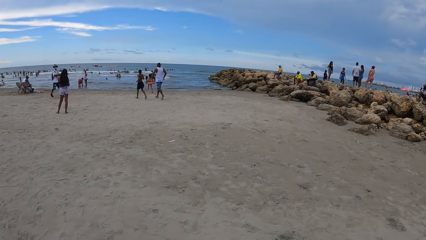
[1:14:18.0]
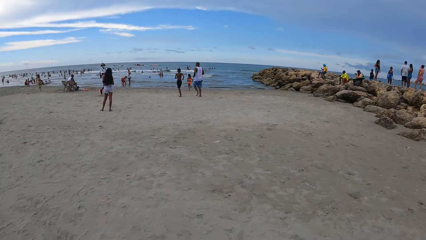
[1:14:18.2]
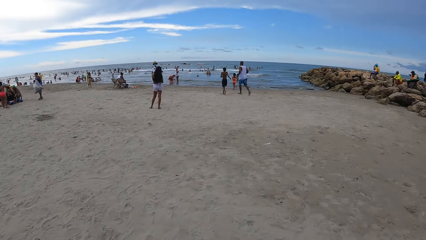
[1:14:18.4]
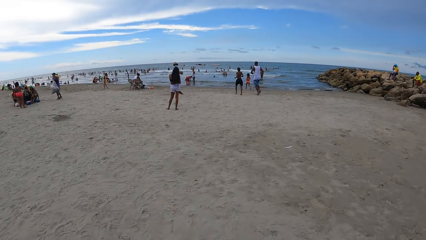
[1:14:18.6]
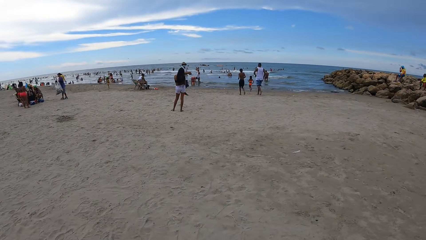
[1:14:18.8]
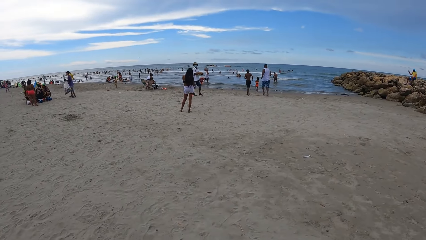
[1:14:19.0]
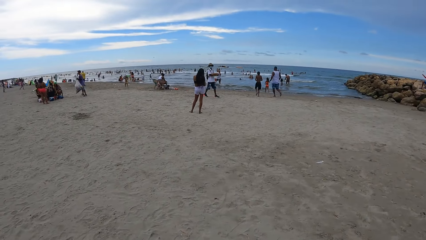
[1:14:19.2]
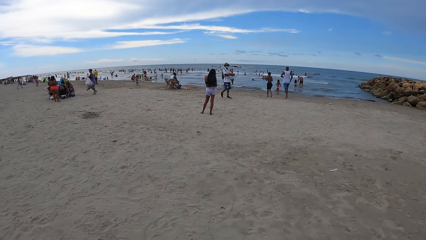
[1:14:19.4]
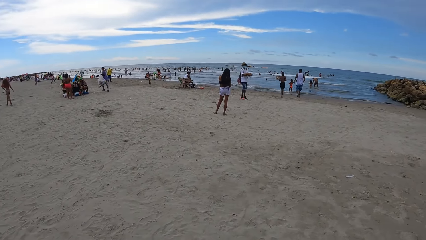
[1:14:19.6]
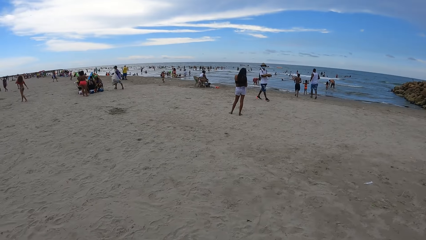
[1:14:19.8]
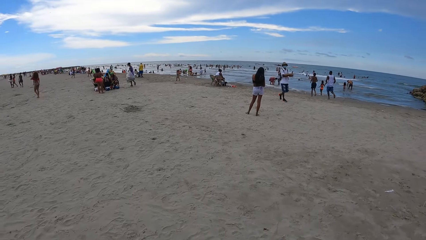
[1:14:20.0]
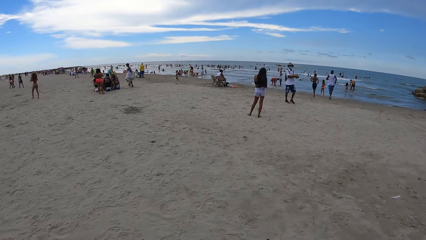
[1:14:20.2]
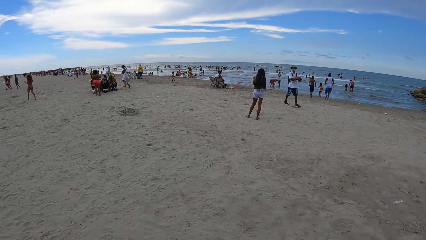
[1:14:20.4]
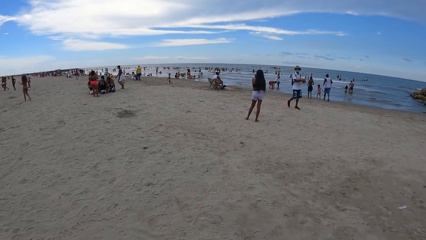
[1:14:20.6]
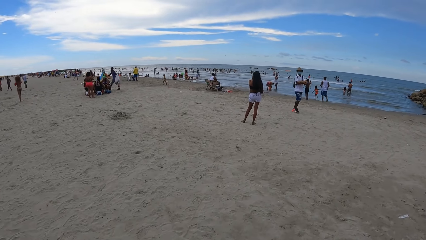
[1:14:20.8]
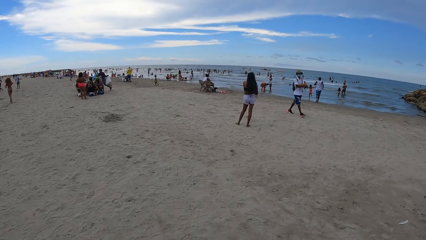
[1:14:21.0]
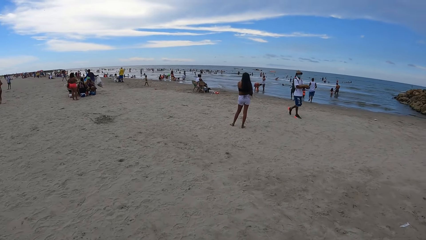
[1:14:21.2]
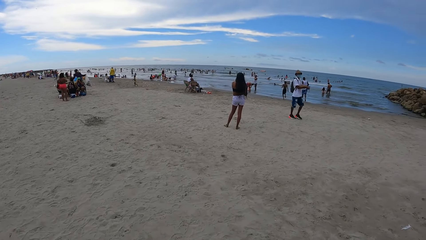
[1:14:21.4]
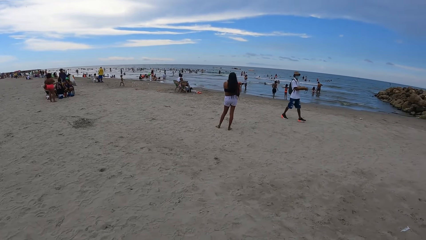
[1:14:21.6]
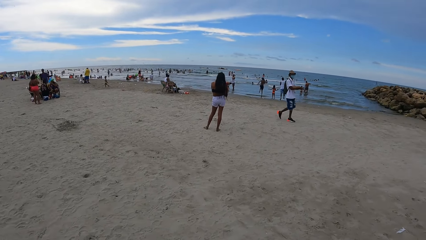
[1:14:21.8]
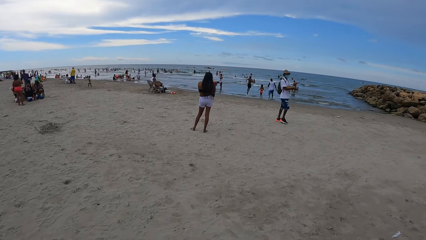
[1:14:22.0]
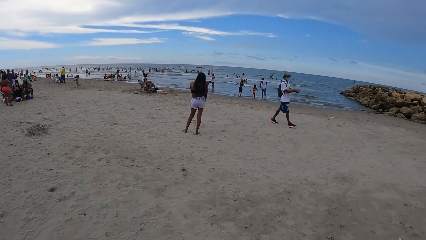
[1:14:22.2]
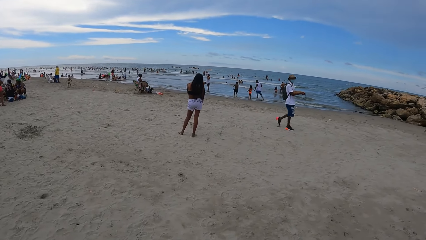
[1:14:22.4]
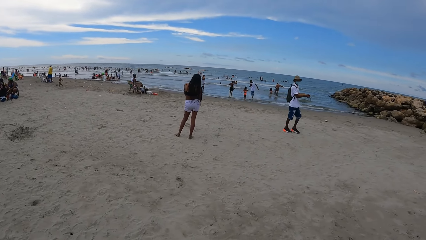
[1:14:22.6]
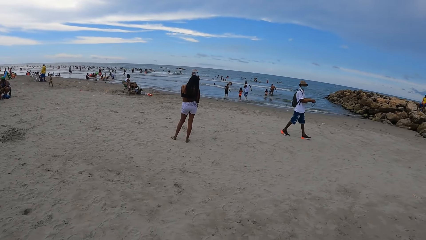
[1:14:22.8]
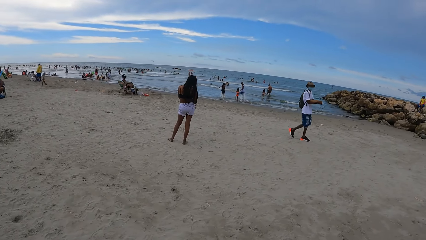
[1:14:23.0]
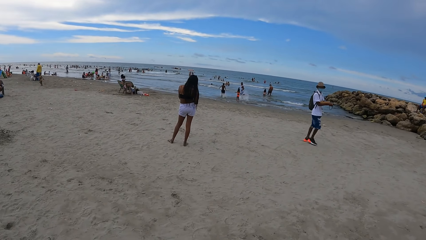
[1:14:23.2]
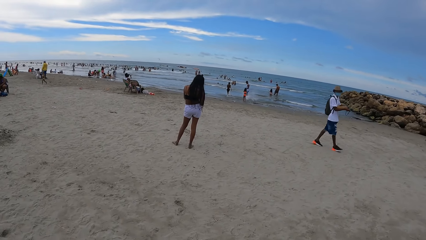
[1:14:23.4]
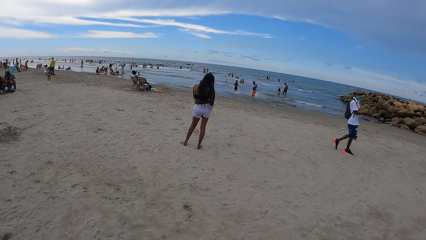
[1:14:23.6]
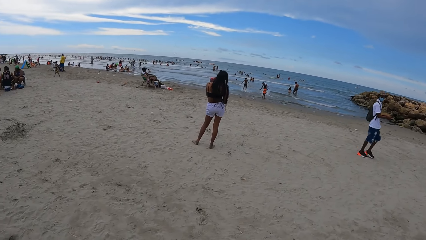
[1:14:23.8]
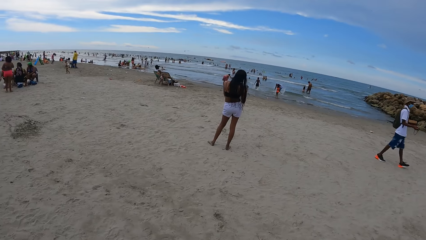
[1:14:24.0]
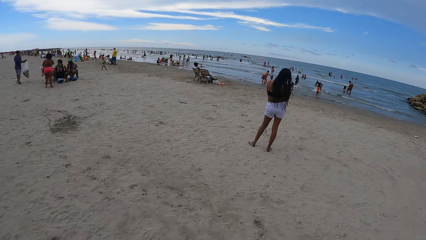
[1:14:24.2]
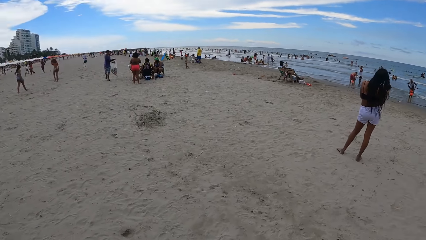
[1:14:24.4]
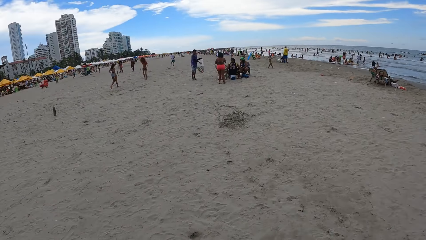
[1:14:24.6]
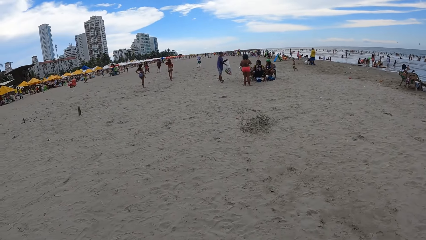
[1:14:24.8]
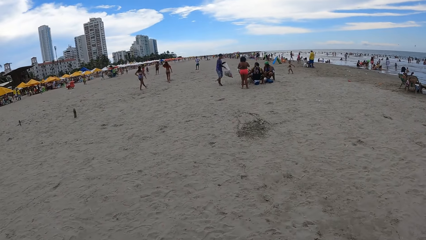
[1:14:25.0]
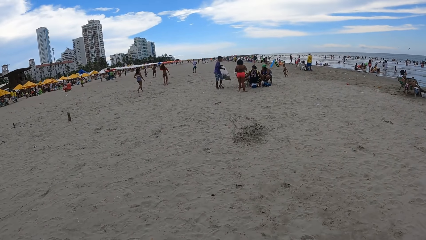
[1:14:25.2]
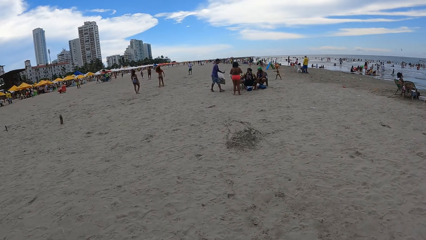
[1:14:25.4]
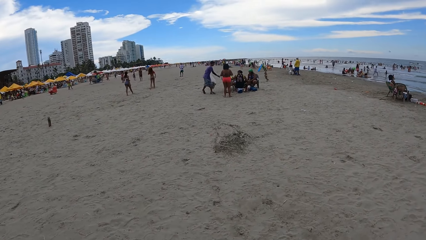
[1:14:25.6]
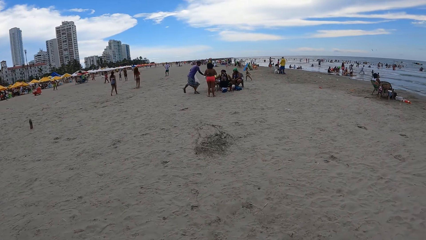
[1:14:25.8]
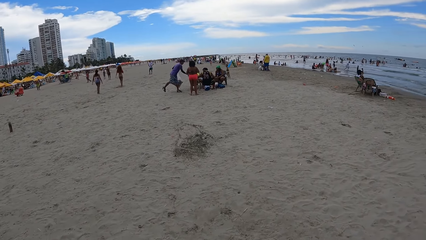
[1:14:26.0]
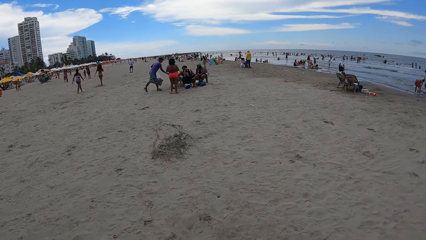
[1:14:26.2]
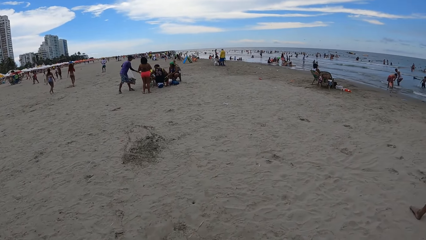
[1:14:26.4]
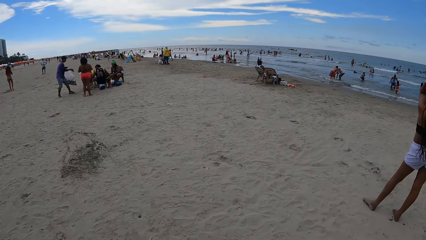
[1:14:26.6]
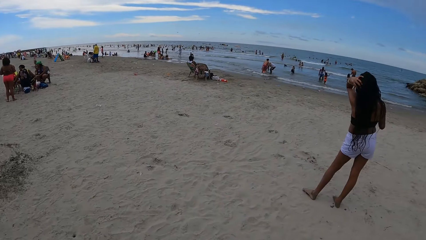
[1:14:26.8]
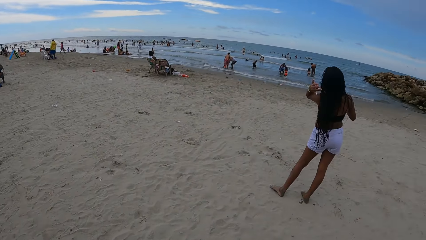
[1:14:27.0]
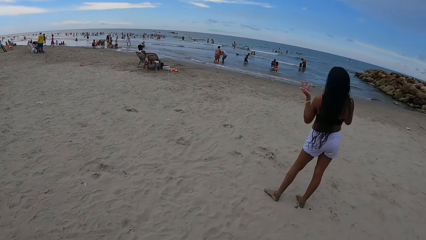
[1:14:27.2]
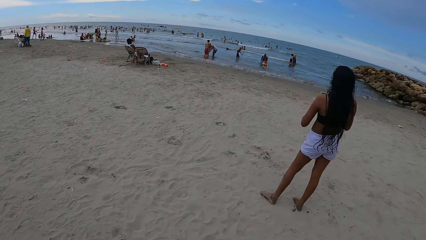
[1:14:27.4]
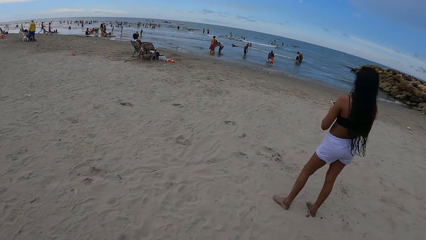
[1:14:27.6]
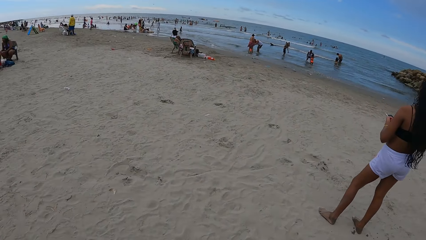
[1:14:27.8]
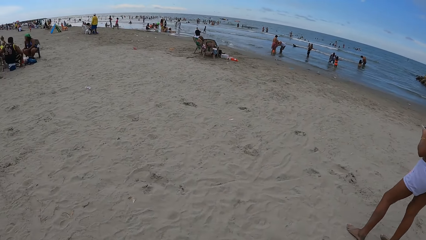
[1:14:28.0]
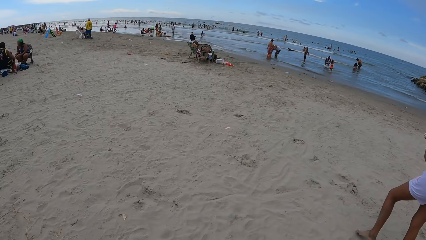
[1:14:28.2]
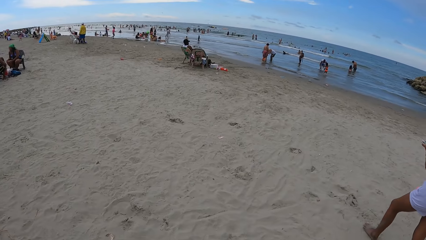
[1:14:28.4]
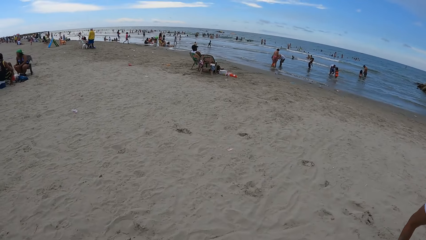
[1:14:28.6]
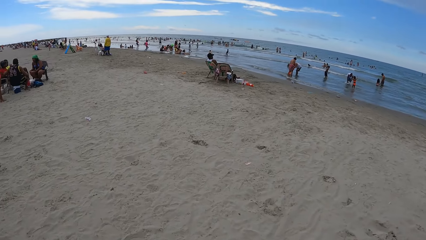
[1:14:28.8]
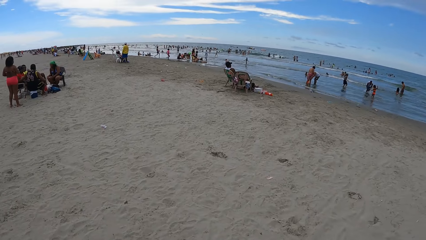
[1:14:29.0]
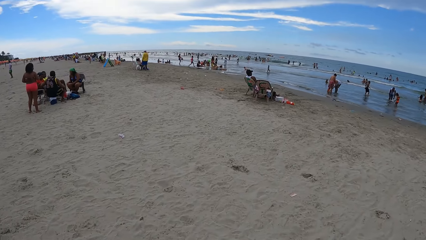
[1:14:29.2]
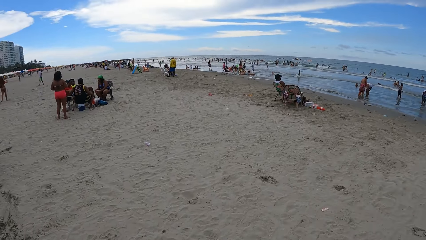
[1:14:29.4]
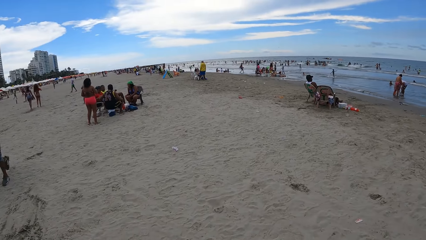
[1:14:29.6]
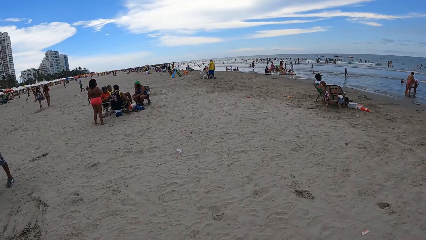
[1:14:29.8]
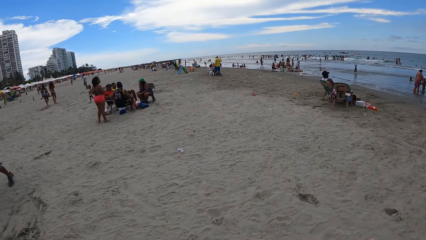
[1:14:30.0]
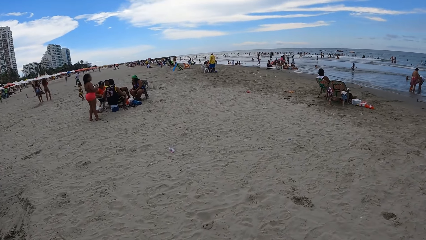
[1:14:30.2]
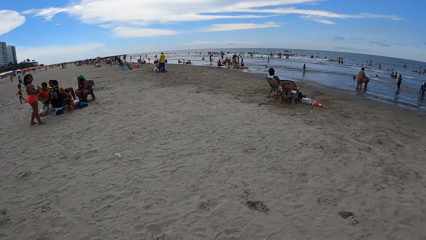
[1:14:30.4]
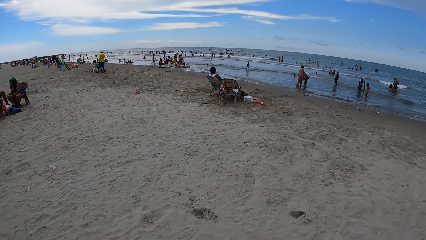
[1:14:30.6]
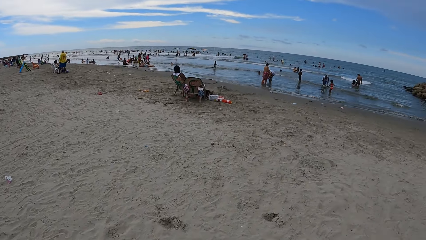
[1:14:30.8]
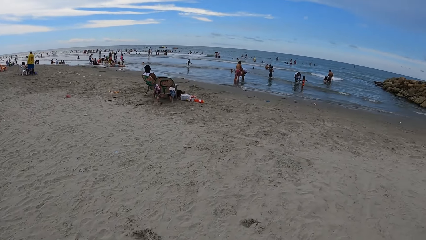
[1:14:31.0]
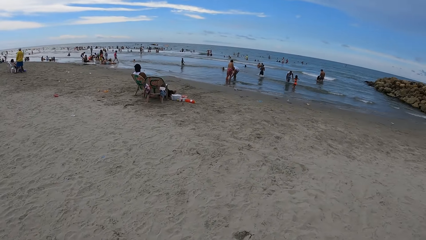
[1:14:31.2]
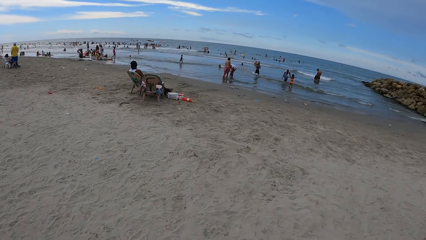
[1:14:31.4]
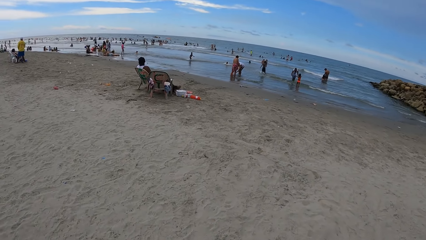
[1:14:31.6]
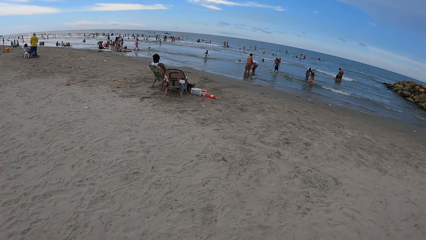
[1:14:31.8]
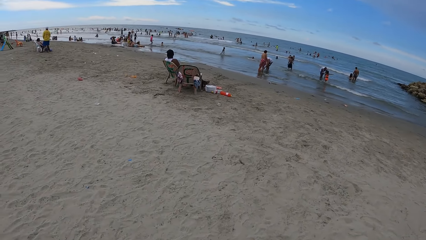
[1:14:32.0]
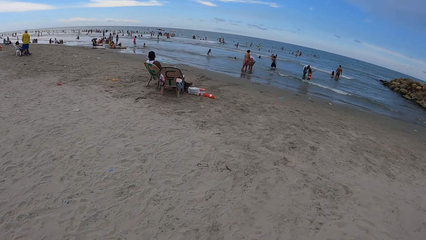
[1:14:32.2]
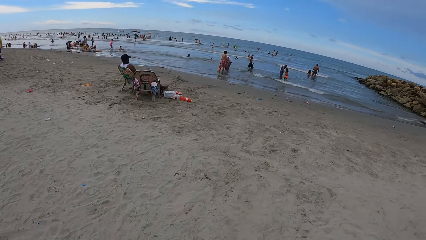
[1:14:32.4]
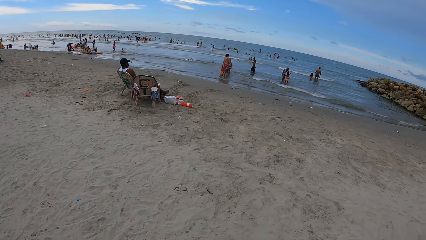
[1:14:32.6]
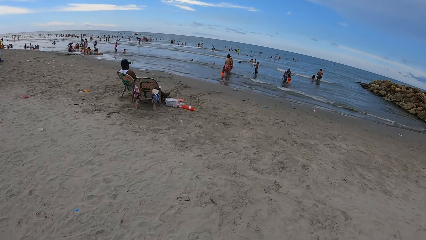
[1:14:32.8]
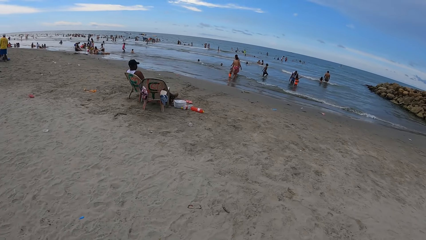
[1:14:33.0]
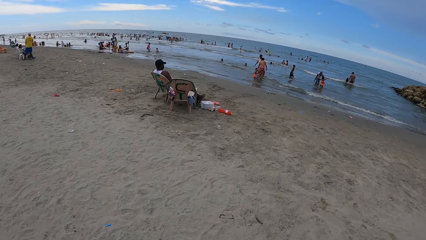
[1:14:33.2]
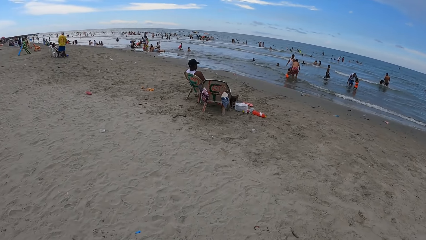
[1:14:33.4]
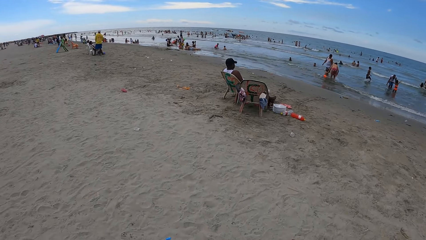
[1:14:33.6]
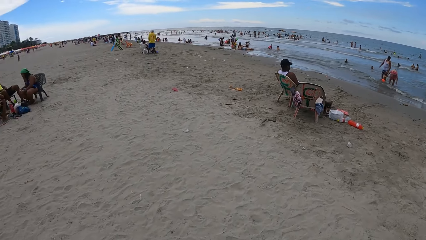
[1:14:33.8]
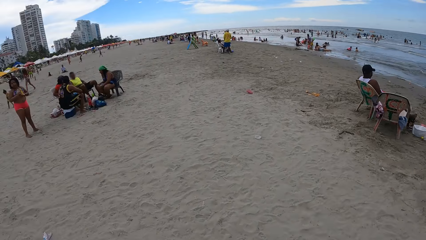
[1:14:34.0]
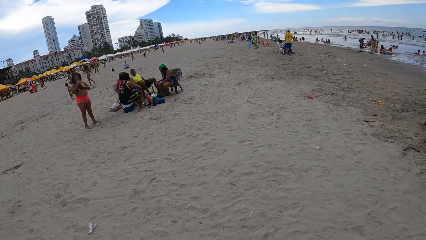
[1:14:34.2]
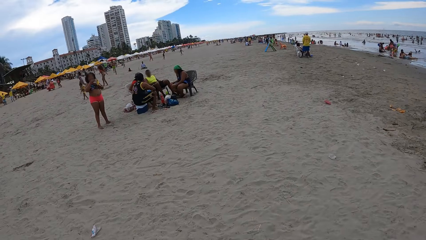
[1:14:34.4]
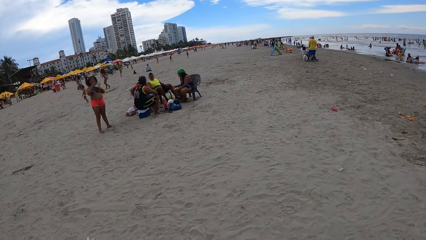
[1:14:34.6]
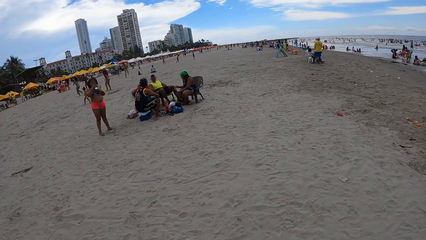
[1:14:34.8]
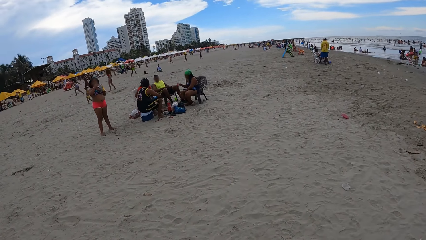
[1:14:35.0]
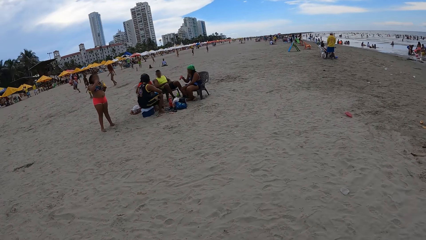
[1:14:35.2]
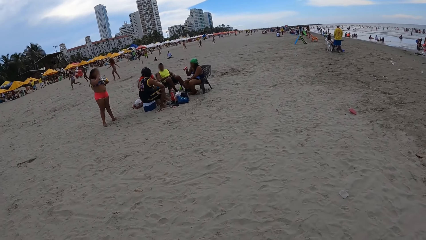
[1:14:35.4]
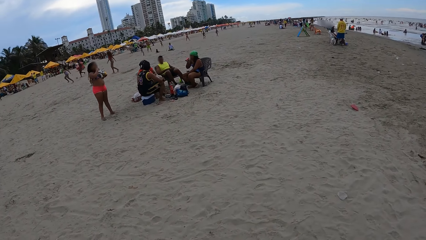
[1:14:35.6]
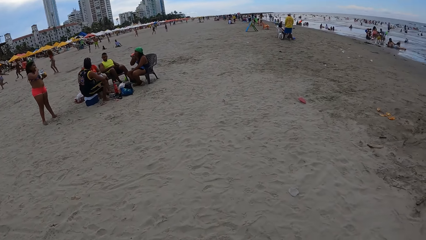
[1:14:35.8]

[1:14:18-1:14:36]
The camera wearer looks around. They walk on the beach. They walk on the beach again. They look around. They walk on the beach. They look around. They walk on the beach. They look around. They walk on the beach. They walk on the beach again. They look around. They walk on the beach.
